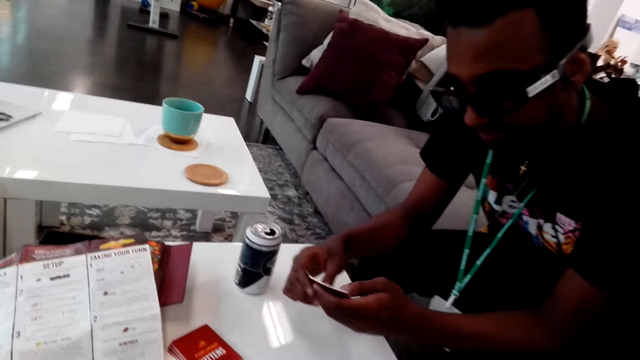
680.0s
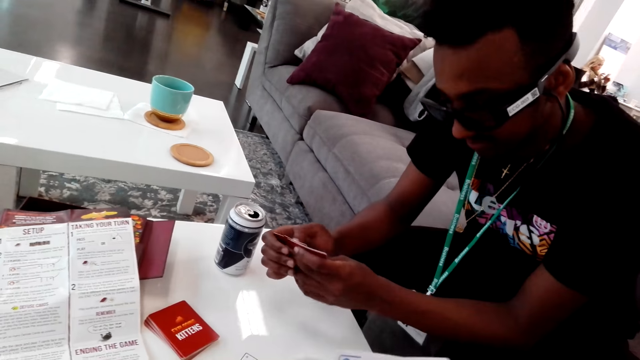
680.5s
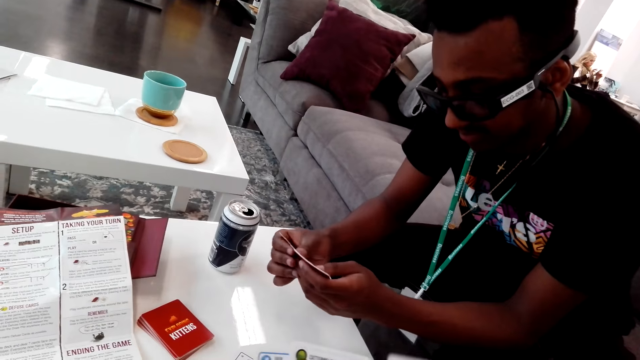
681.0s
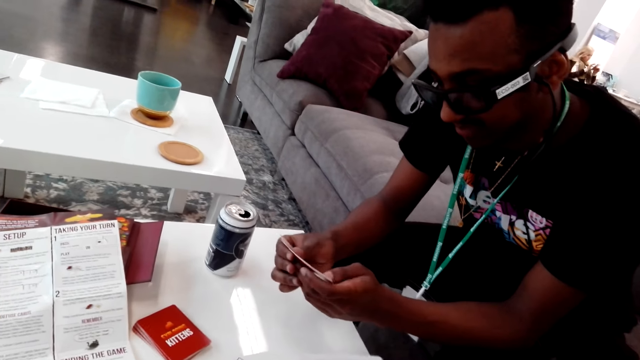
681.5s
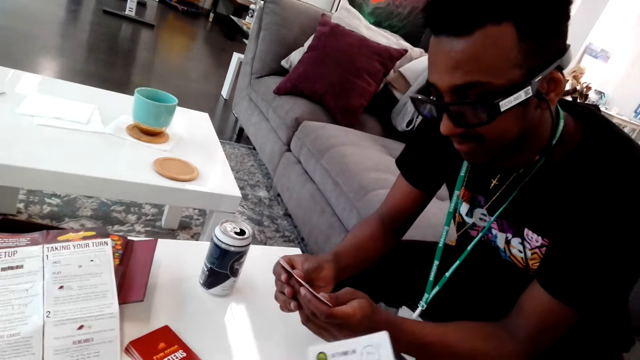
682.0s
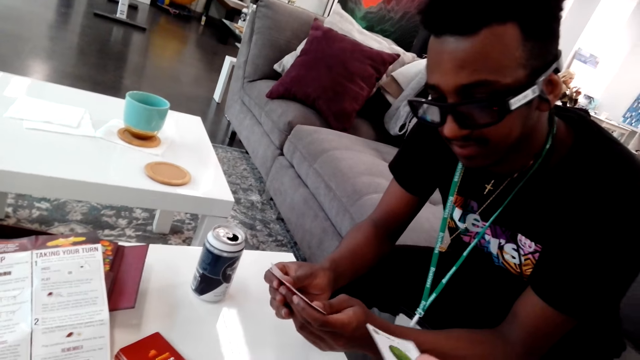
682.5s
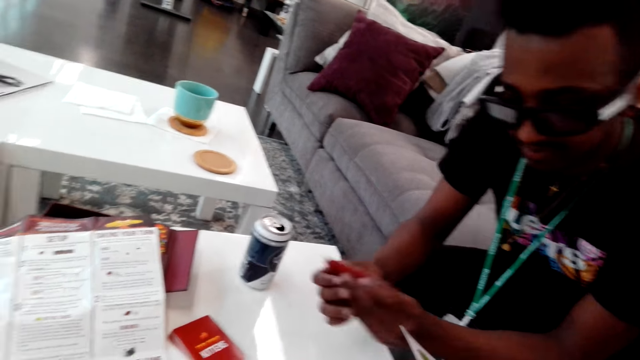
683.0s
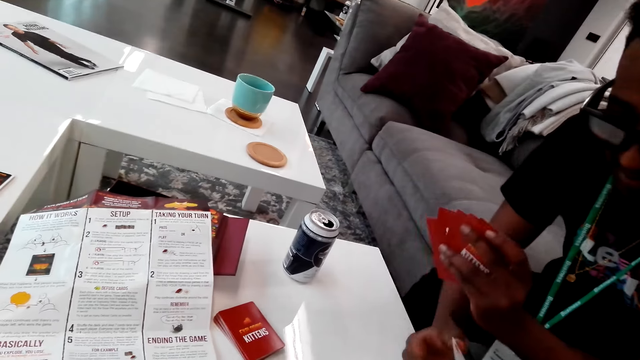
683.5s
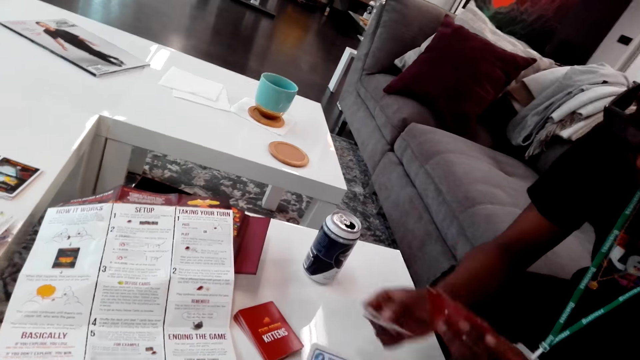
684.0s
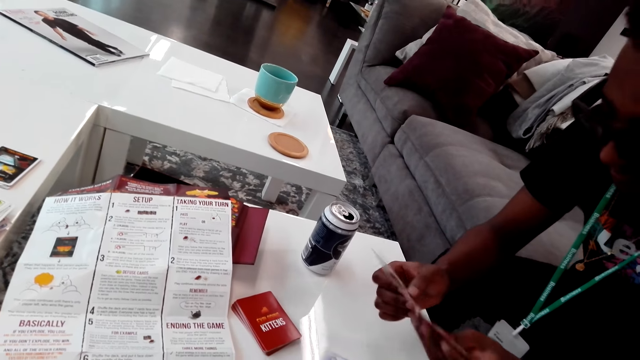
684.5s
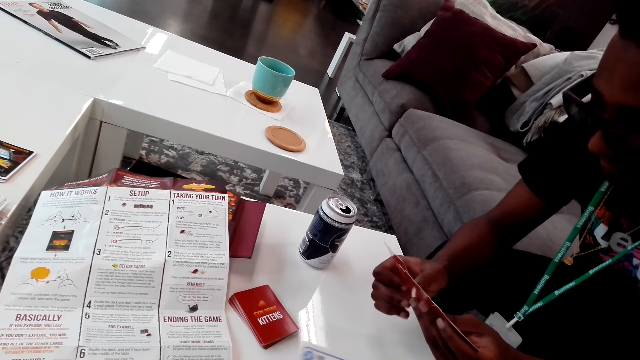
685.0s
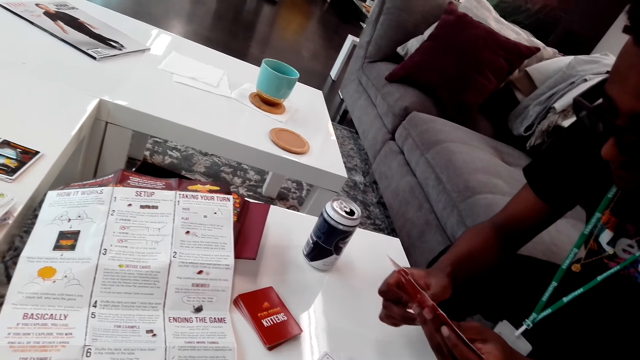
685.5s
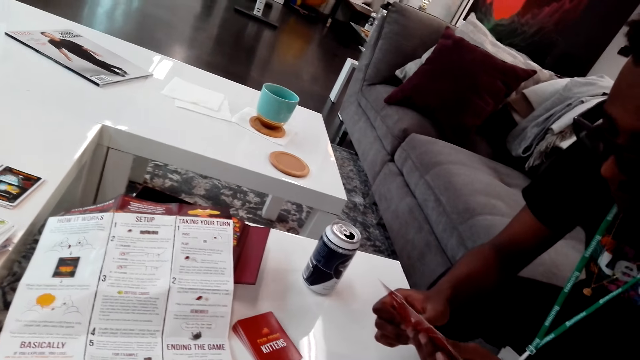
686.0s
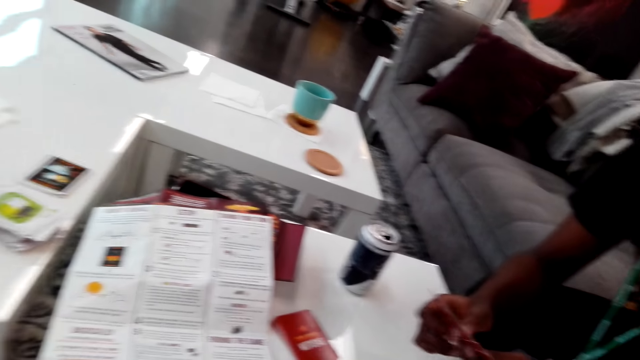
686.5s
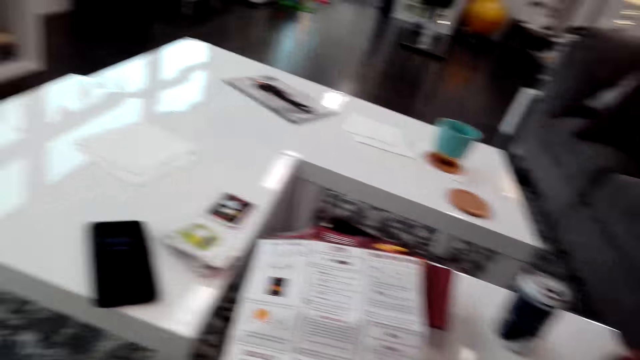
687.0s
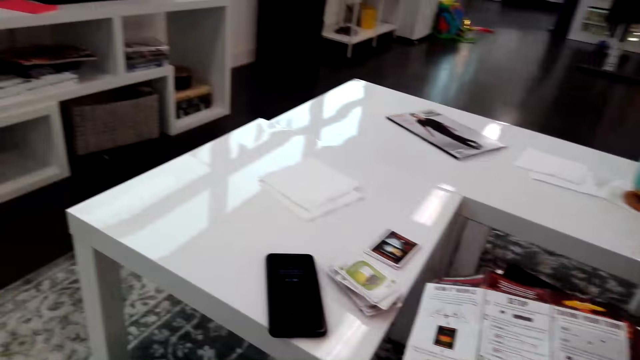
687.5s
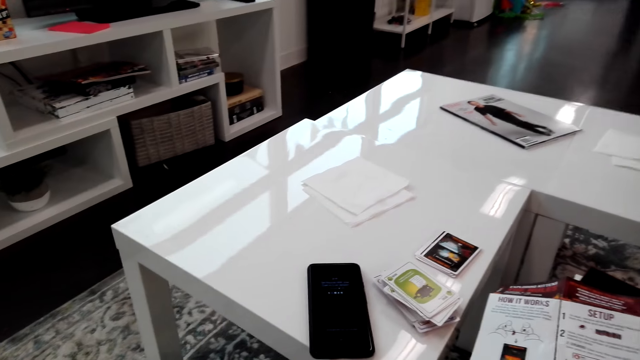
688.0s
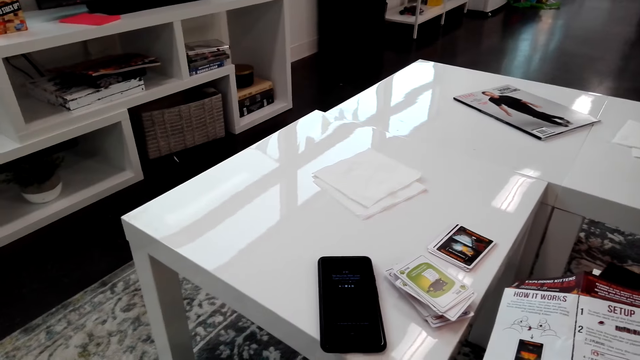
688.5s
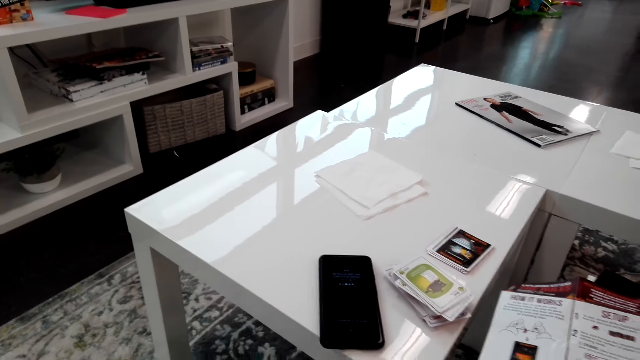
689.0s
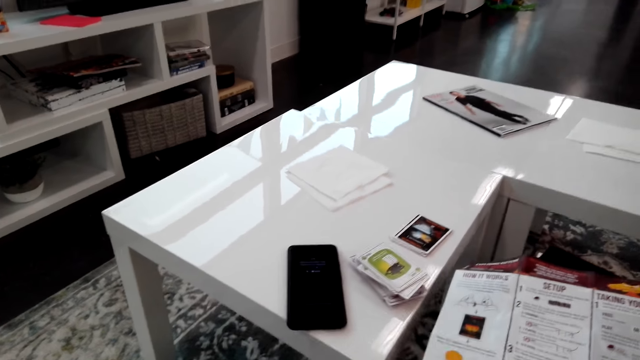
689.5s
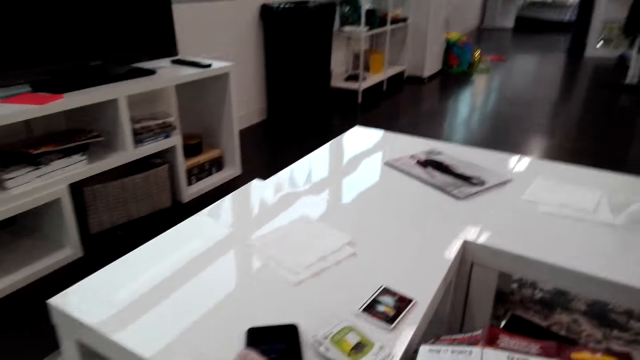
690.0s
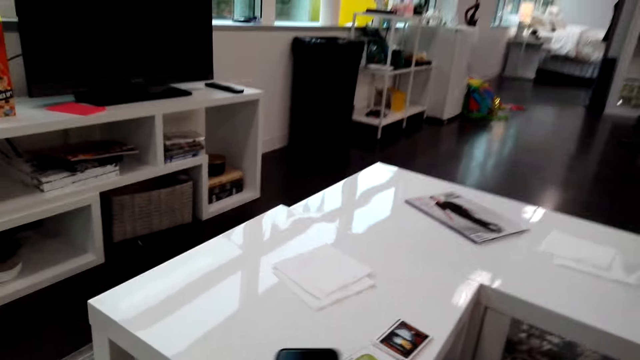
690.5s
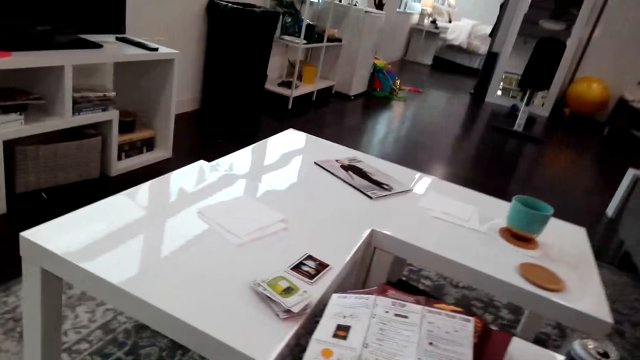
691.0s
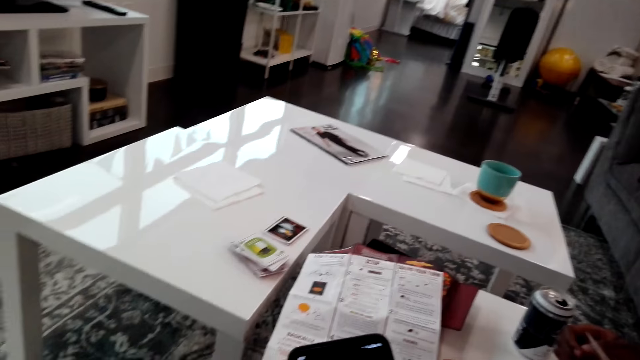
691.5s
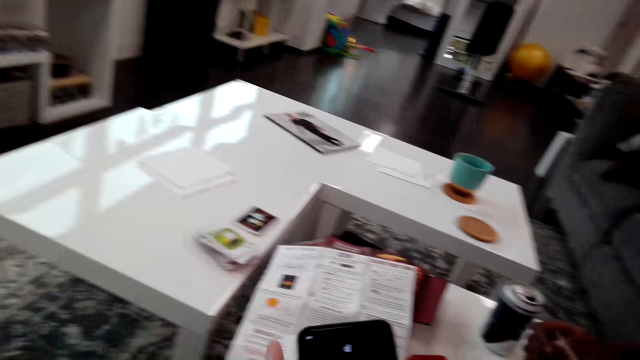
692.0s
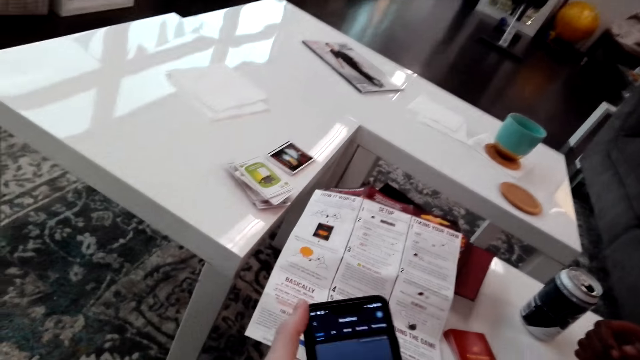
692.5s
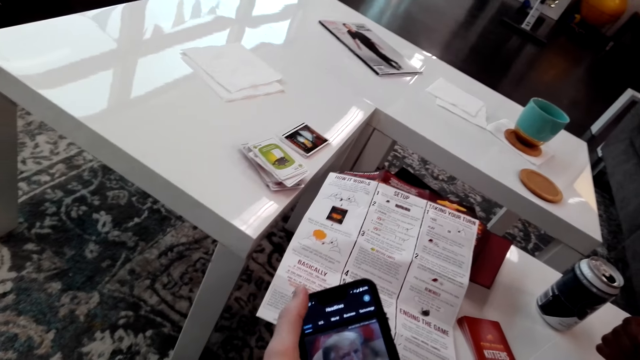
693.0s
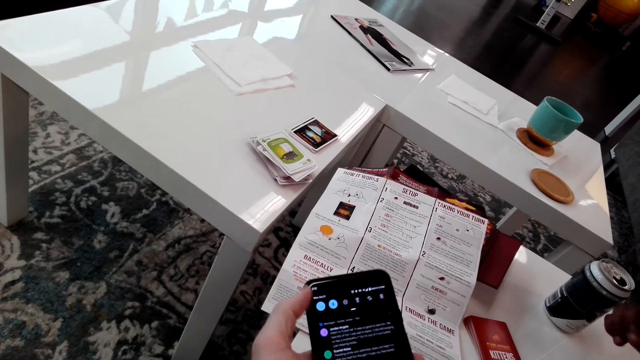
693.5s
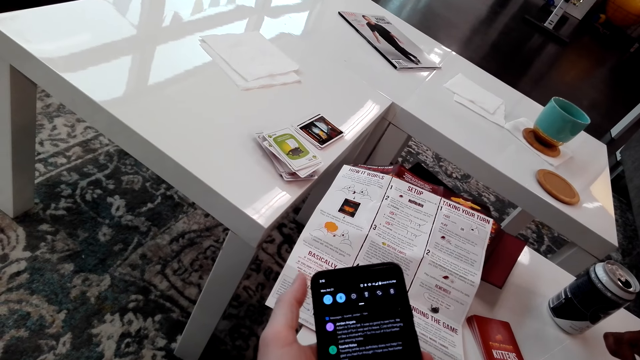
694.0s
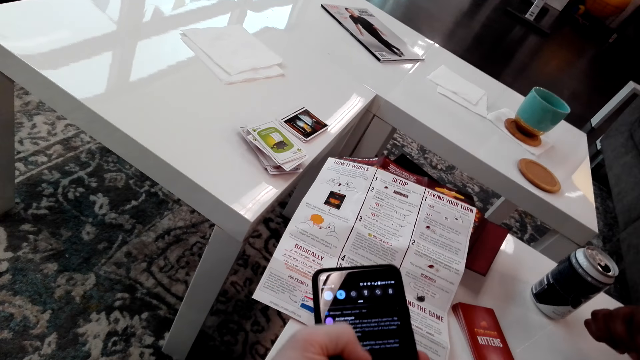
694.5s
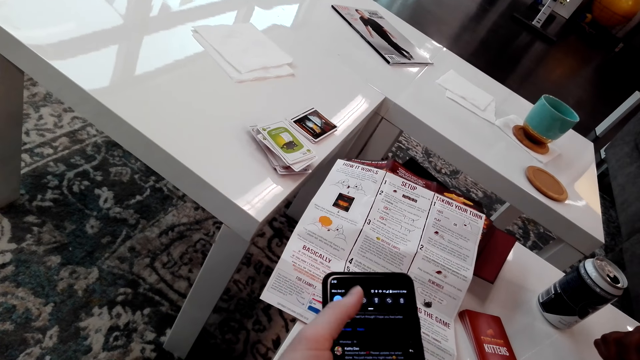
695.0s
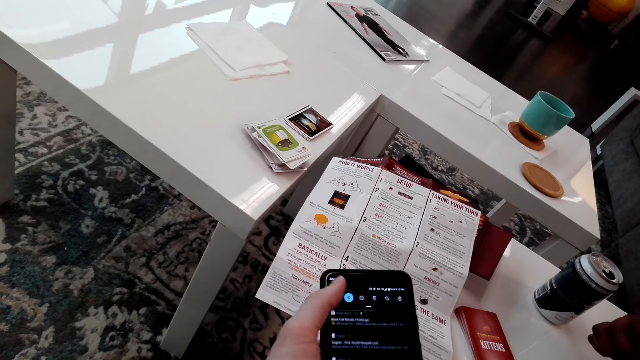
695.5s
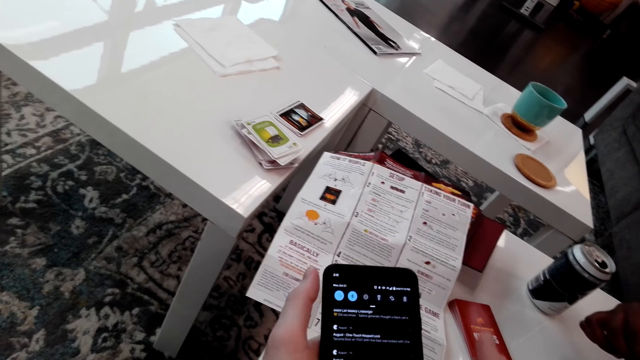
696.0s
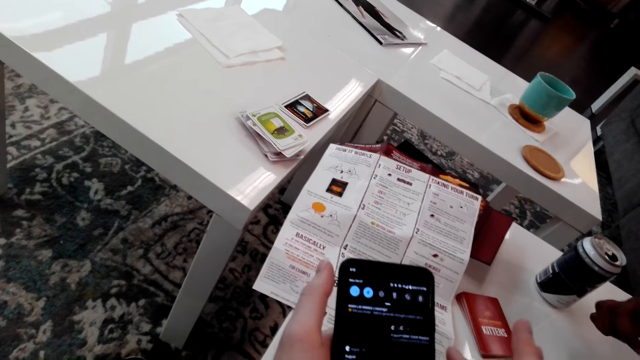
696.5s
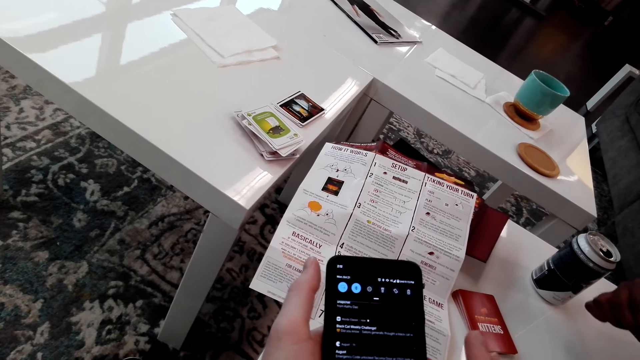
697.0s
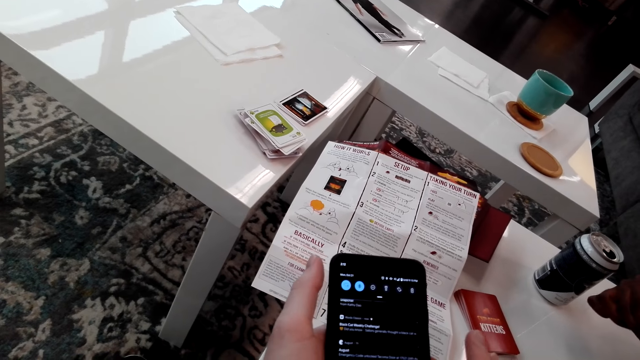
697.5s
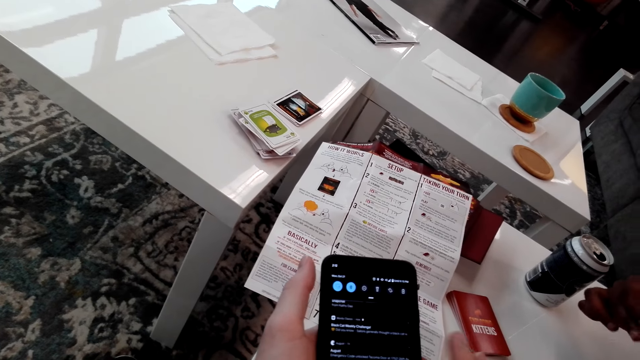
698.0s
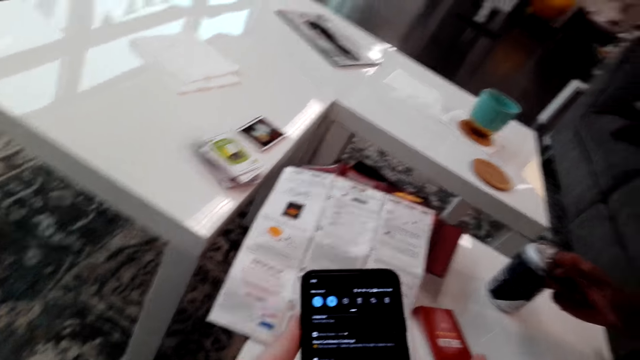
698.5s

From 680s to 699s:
A man looks at the cards. The man shuffles the cards and picks a card. The camera wearer looks around. They pick up a phone. They pick up the cards. They operate the phone.

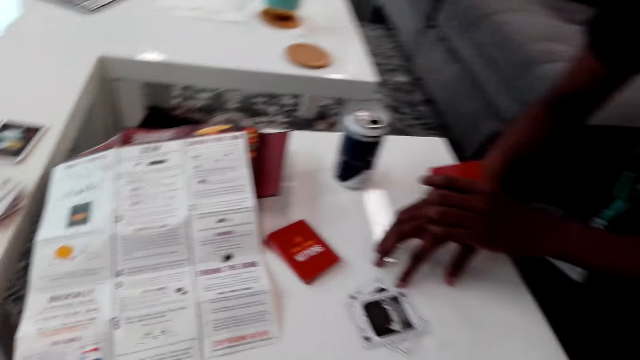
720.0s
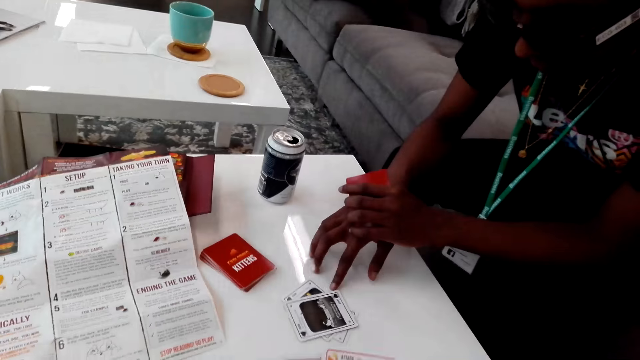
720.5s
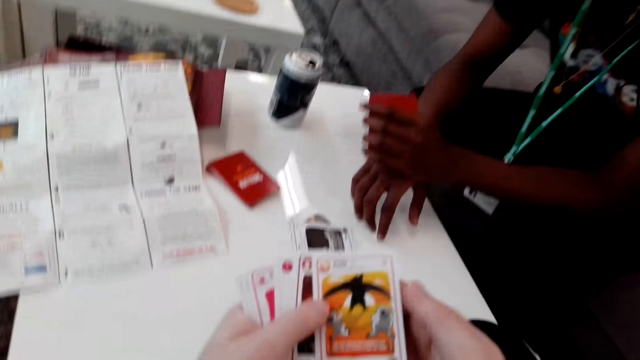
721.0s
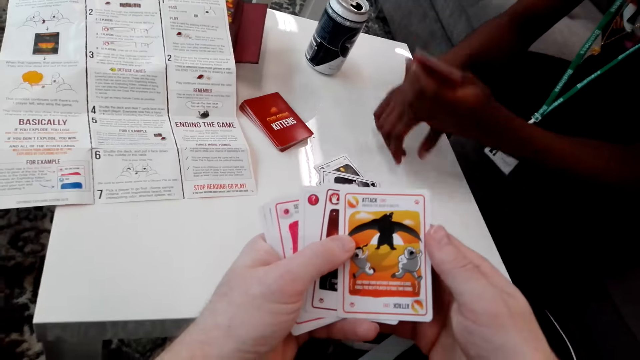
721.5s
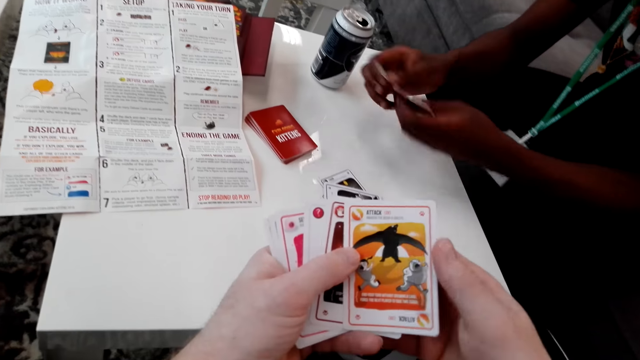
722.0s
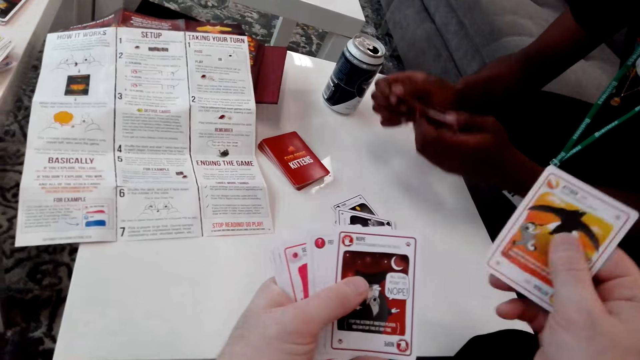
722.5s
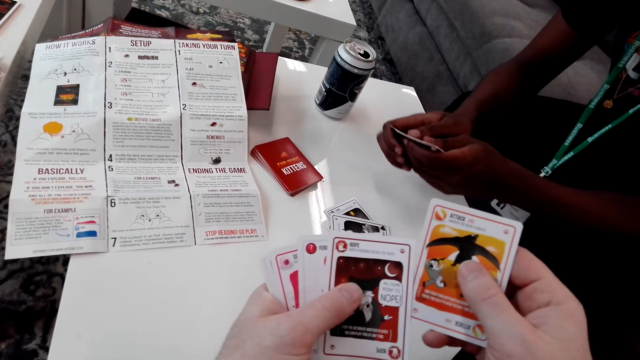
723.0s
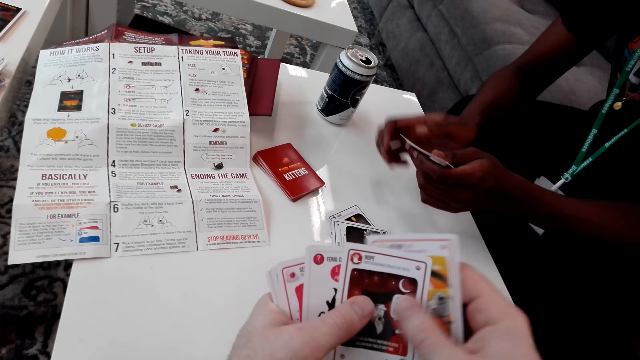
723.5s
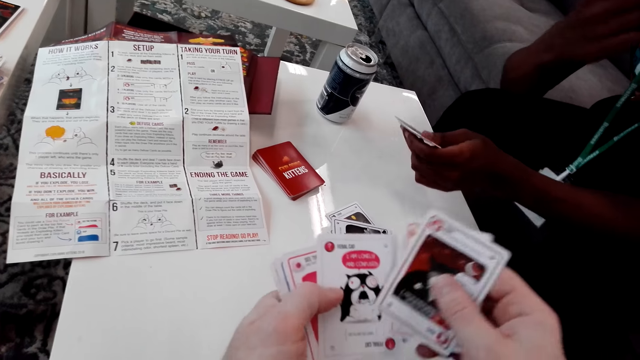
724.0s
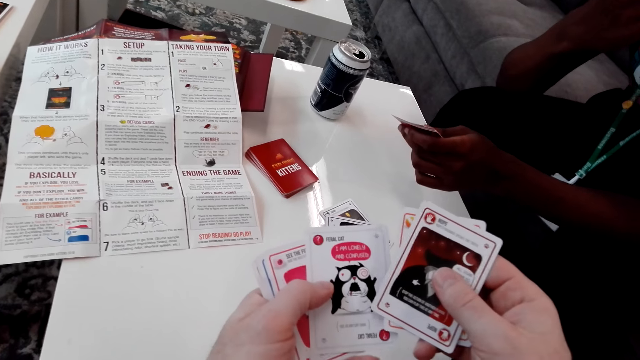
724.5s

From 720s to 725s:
The camera wearer looks at the cards and shuffles the cards.
